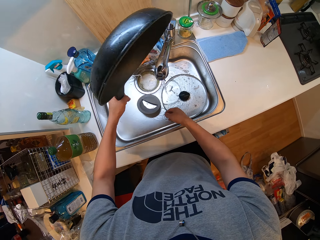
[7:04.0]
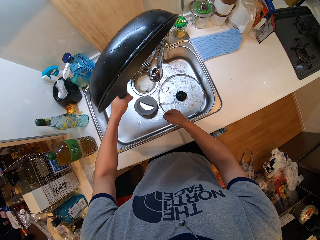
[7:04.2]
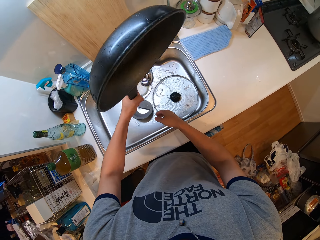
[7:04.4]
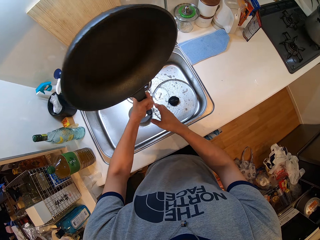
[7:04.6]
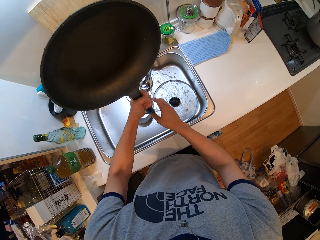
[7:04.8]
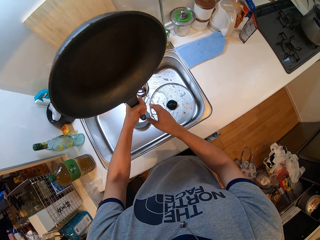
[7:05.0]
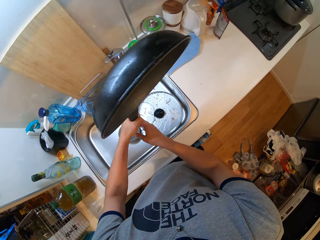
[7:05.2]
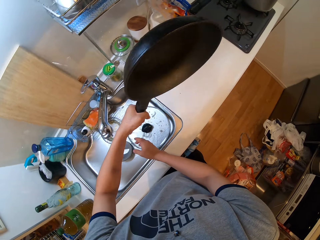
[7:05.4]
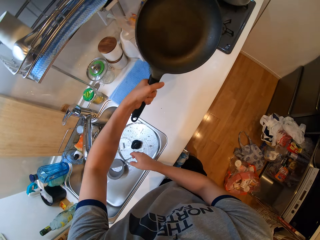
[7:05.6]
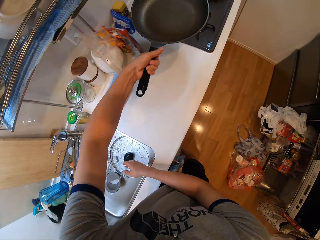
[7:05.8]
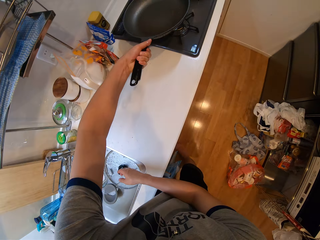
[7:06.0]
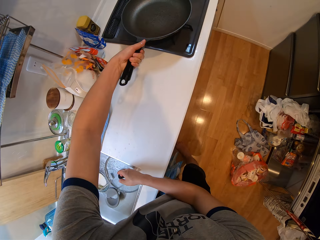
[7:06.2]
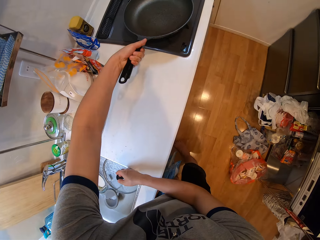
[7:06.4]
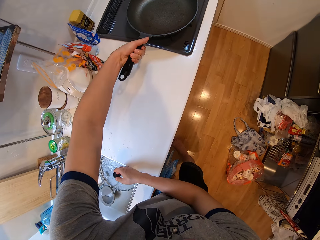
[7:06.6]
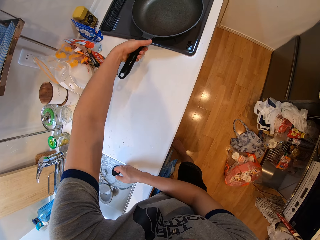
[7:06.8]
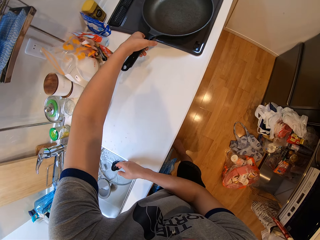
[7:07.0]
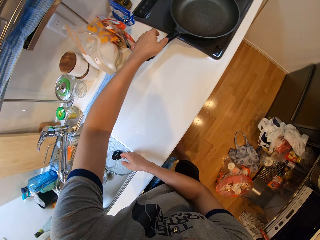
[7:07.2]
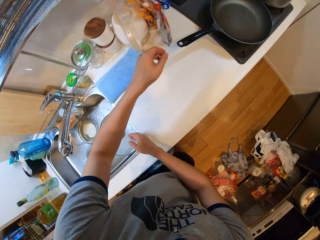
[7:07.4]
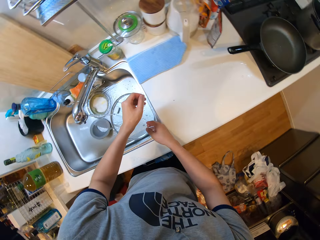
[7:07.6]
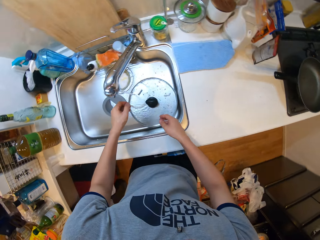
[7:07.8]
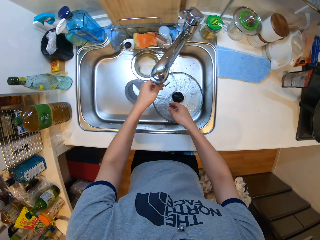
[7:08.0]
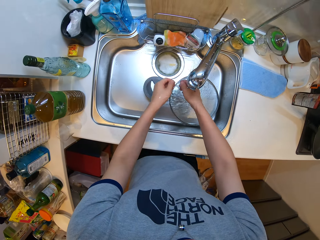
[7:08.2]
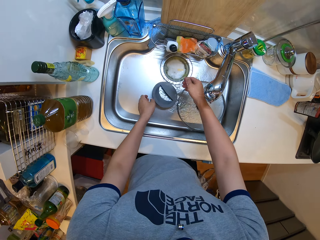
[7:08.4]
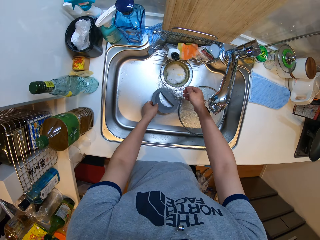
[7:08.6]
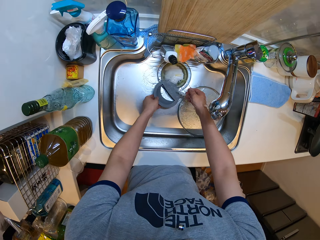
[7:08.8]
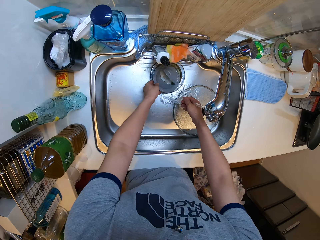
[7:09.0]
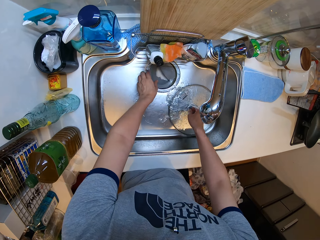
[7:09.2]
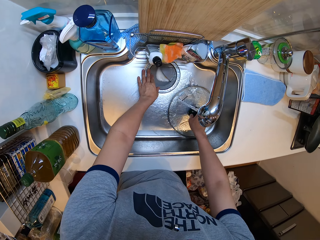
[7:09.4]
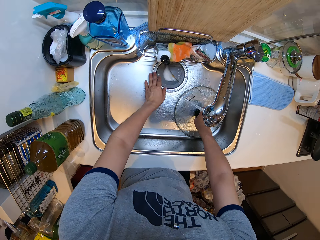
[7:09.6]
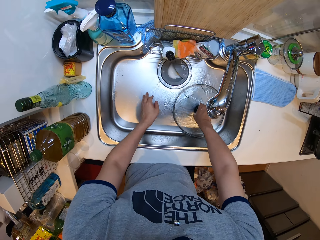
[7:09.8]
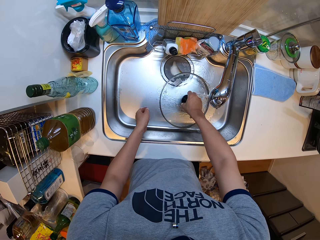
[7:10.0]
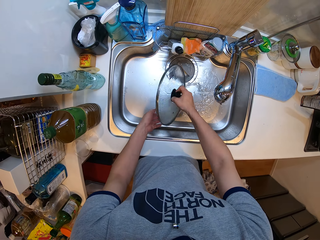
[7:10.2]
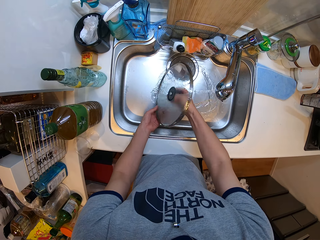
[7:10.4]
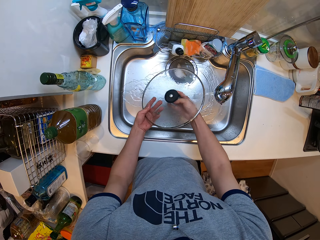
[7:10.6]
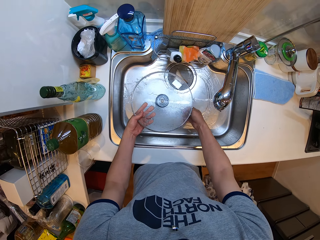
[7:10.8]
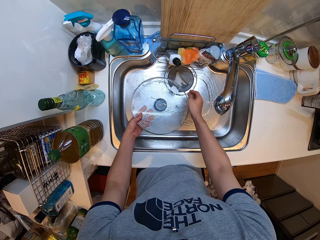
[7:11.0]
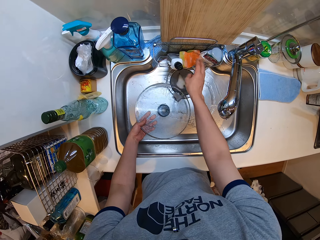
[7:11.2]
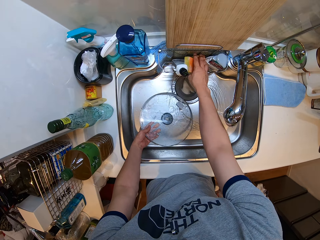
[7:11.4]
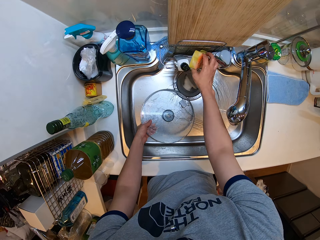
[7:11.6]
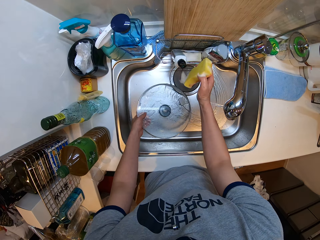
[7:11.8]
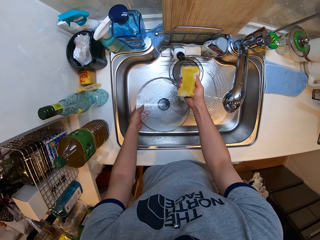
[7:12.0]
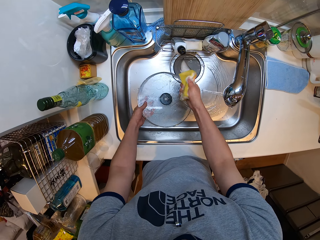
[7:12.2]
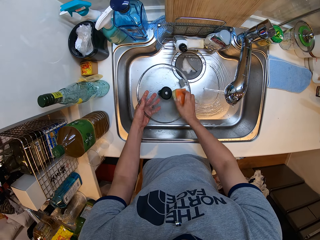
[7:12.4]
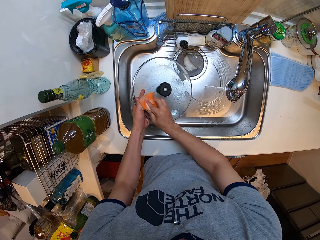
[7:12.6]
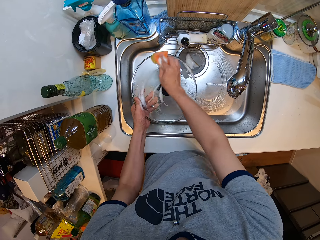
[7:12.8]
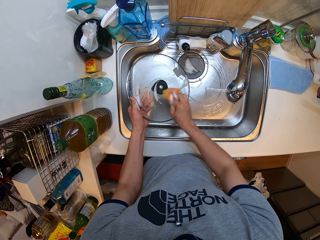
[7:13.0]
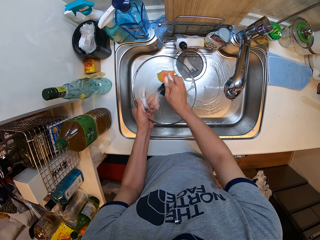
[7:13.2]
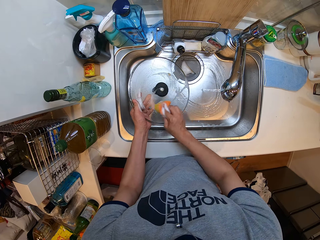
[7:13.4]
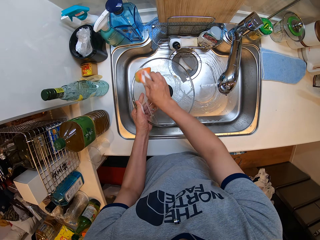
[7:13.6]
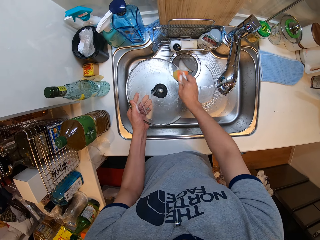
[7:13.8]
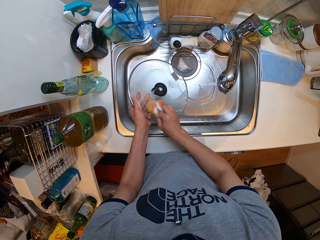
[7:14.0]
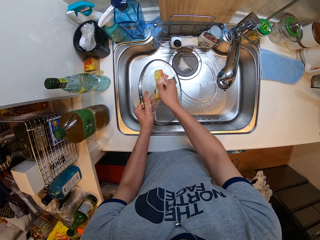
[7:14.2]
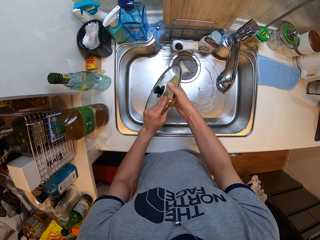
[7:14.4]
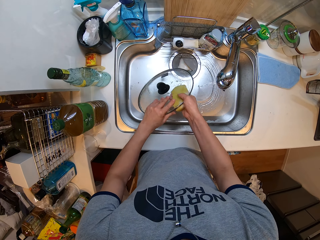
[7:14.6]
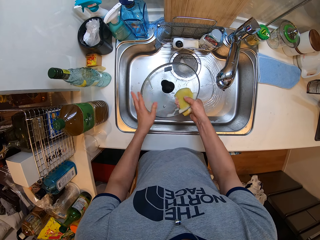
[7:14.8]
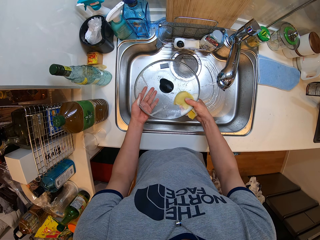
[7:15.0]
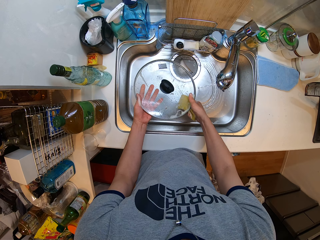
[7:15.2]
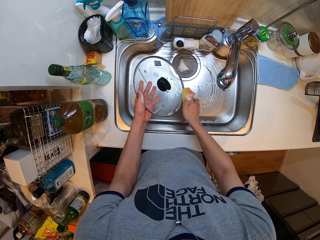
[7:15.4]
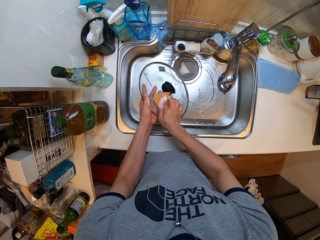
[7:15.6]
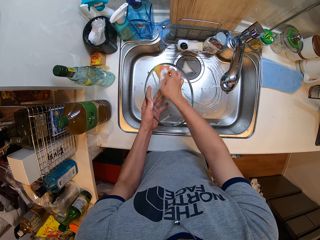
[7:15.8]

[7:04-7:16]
The camera wearer puts the frying pan on the cooker. They block the sink with a sink drainer. They pick up a pan lid. They pick up a sponge. They wash the lid with the sponge. They wash the frying pan in the sink.

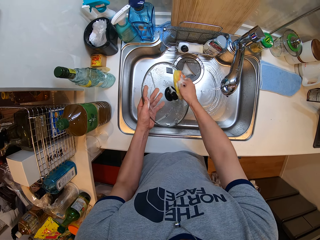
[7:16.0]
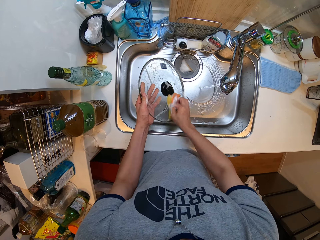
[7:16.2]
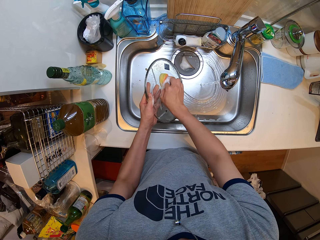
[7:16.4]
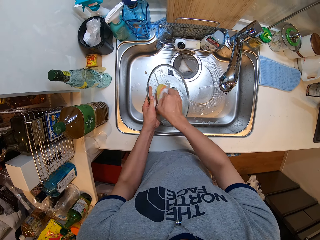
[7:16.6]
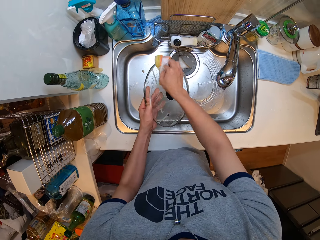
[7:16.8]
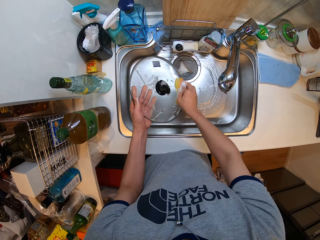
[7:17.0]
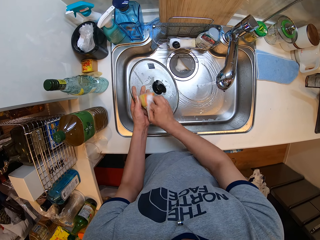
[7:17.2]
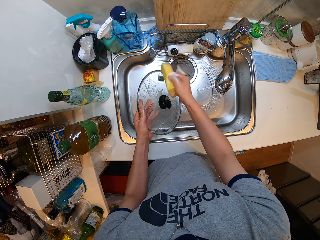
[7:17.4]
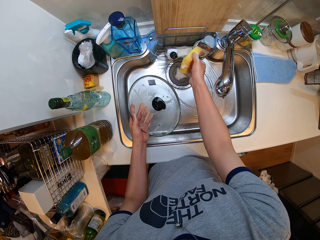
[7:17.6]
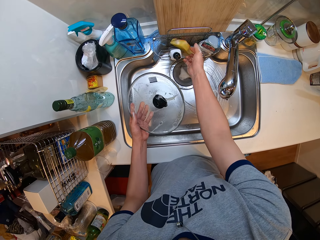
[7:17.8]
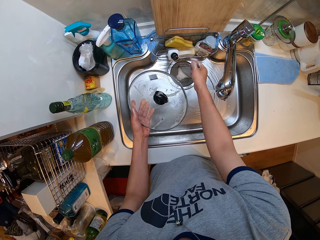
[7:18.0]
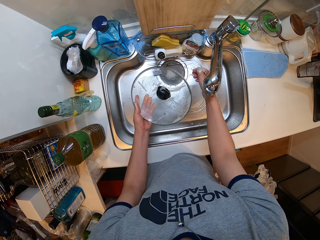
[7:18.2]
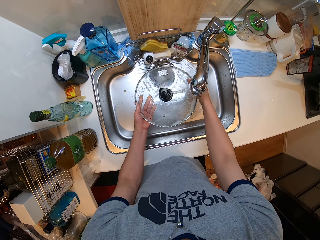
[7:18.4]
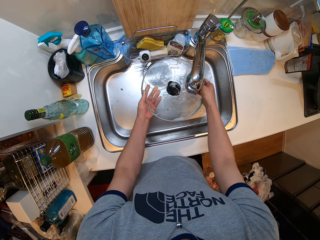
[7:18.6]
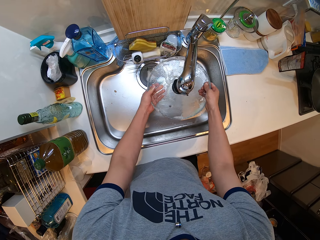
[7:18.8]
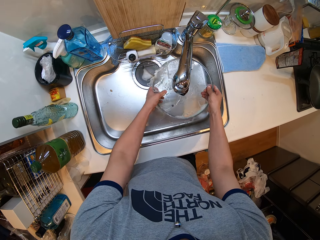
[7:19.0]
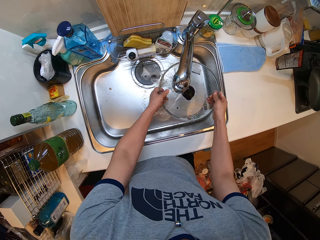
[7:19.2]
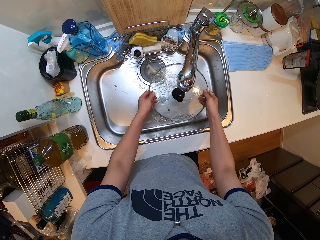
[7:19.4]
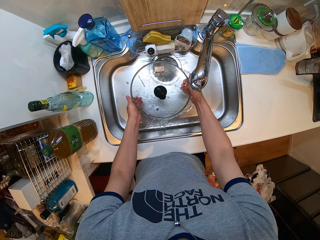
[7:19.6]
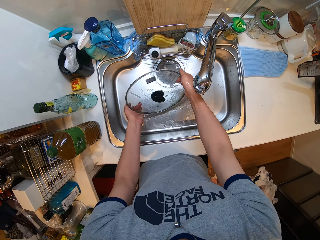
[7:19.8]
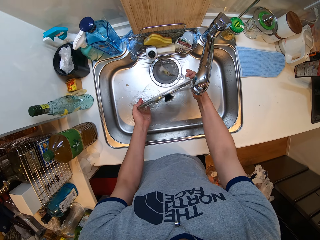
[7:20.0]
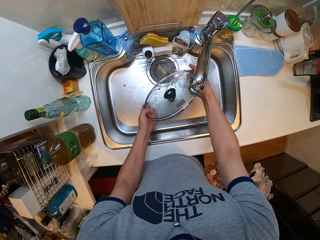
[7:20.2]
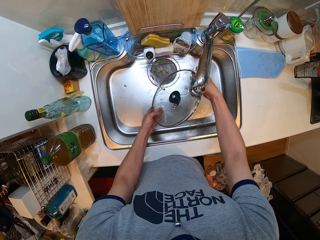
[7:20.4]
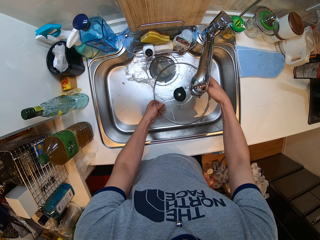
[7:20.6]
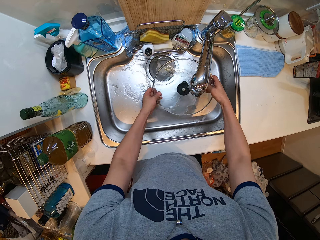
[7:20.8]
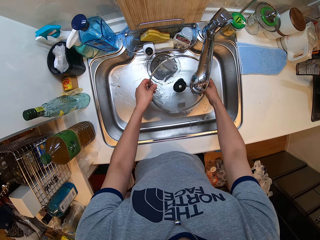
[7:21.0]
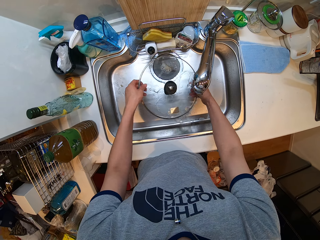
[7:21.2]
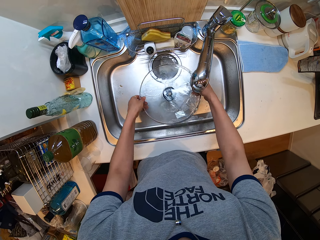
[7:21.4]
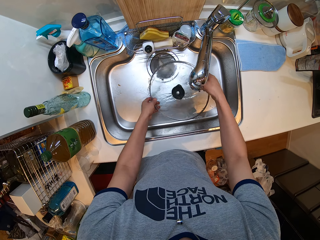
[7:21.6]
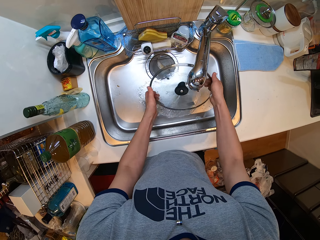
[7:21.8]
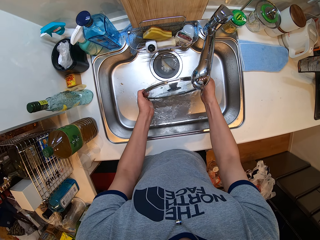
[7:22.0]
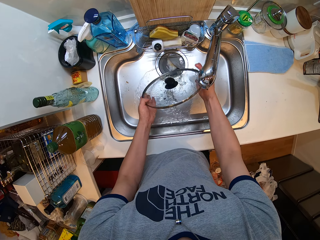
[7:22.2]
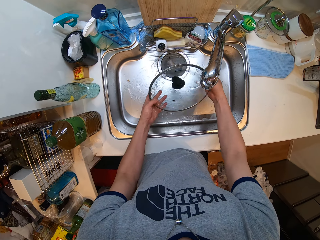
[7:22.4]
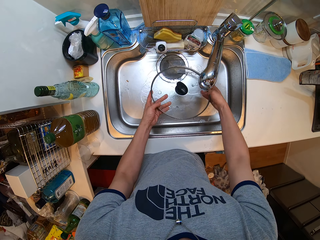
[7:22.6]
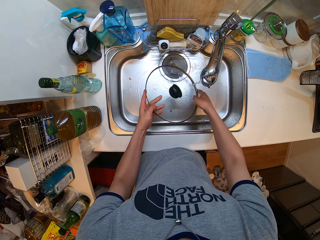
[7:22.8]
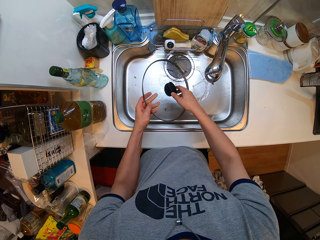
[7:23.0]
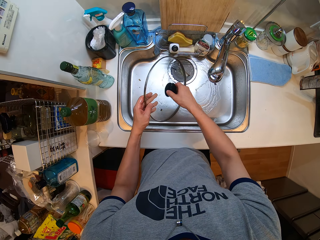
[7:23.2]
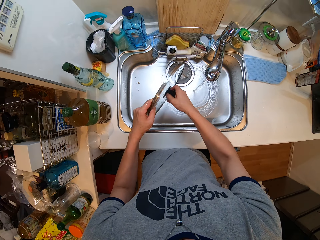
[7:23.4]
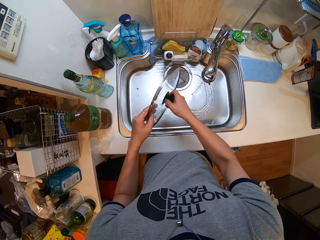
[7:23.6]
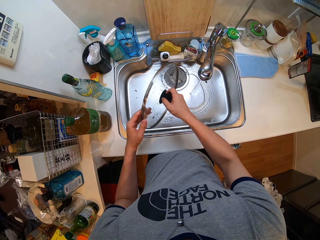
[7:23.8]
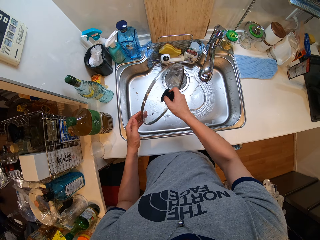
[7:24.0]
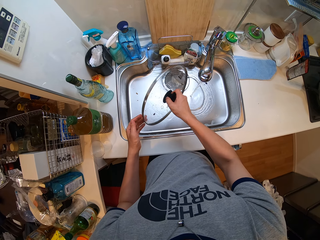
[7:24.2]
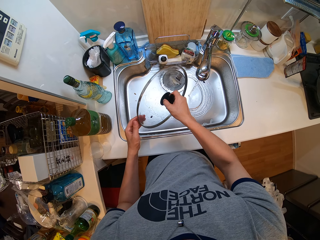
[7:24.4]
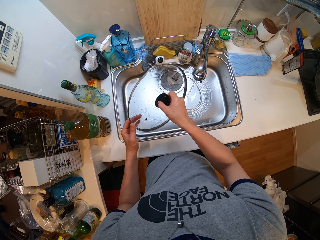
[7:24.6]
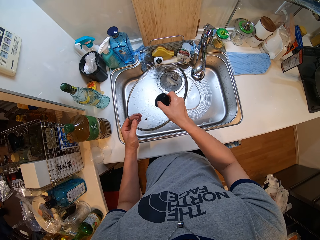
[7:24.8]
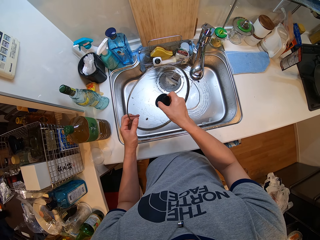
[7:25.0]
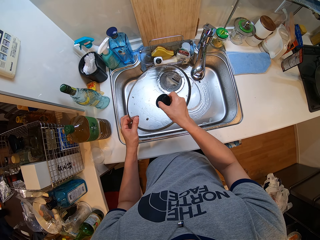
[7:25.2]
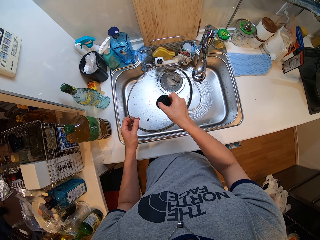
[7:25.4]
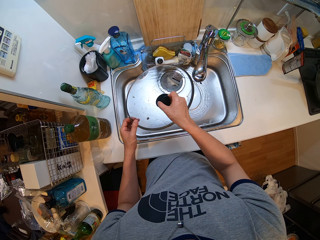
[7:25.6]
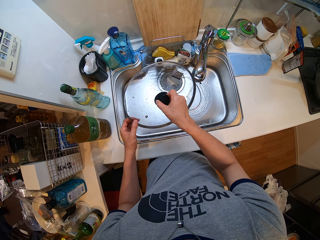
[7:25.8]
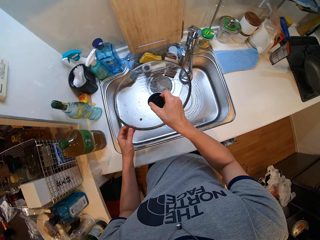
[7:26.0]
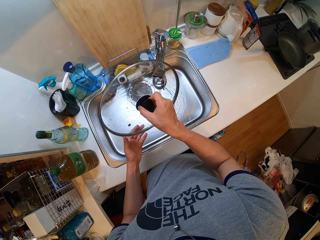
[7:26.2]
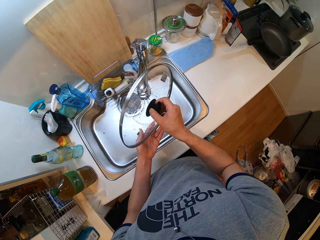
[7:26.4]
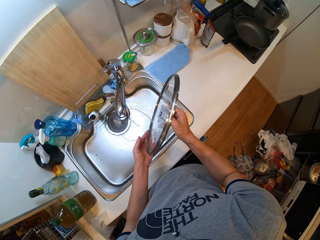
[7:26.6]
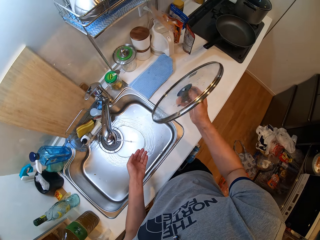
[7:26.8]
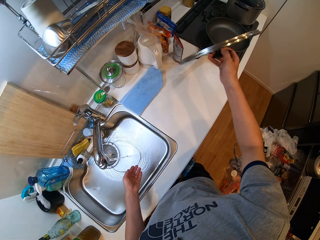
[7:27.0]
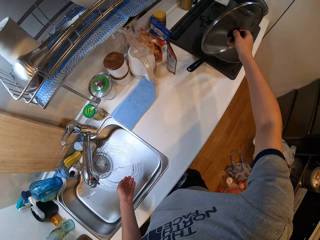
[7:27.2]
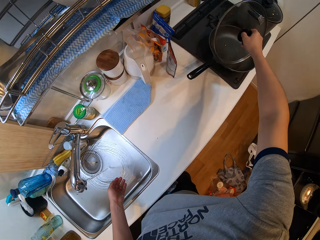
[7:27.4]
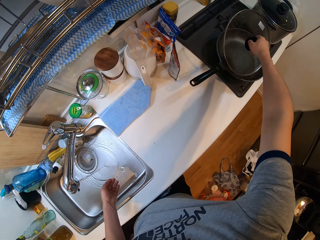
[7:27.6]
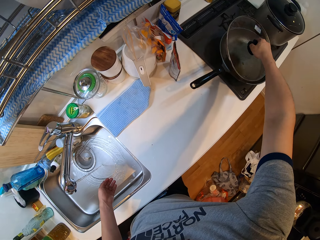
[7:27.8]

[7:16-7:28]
The camera wearer puts the sponge in a sink storage holder. They rinse the lid with water. They rinse the frying pan.
